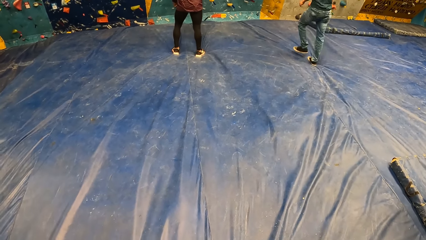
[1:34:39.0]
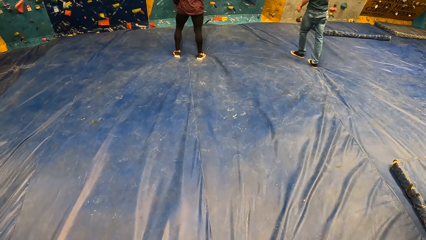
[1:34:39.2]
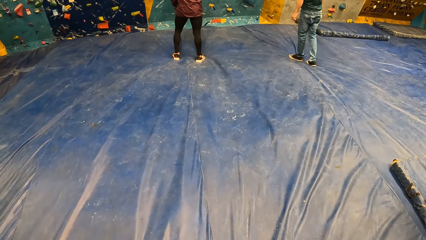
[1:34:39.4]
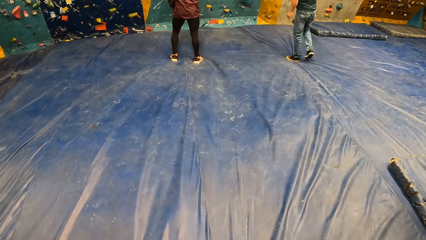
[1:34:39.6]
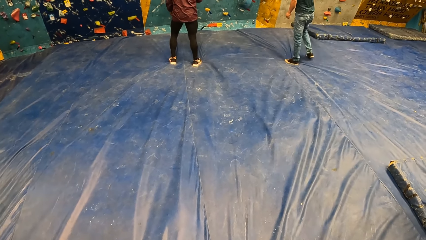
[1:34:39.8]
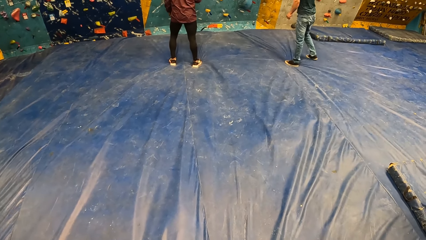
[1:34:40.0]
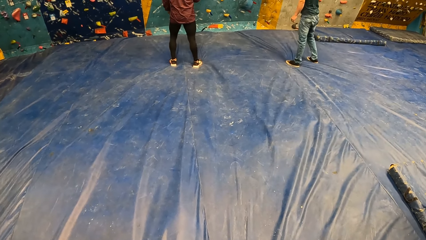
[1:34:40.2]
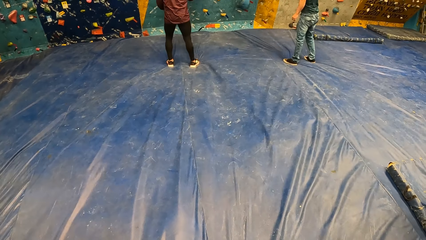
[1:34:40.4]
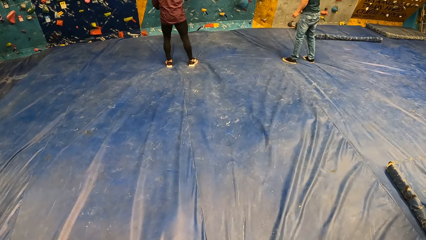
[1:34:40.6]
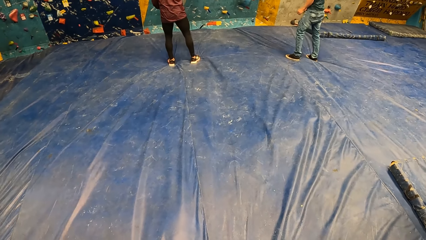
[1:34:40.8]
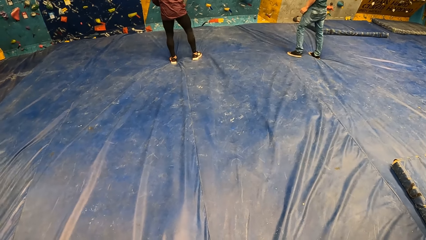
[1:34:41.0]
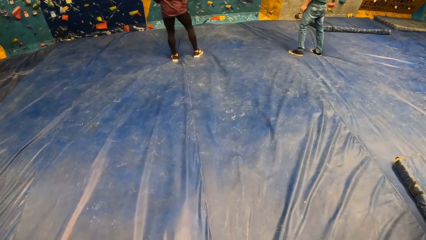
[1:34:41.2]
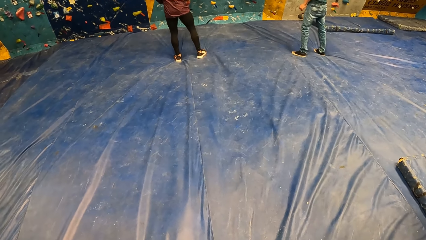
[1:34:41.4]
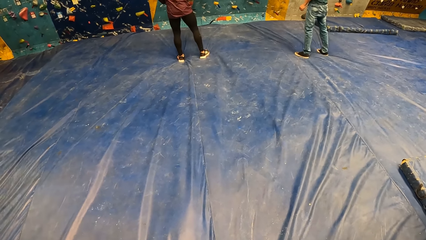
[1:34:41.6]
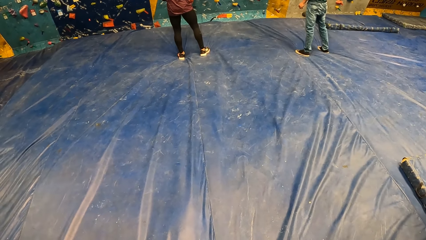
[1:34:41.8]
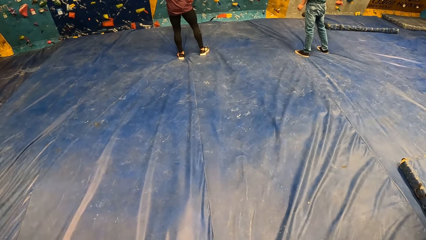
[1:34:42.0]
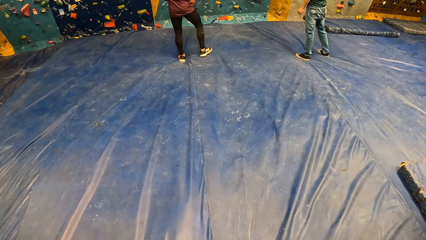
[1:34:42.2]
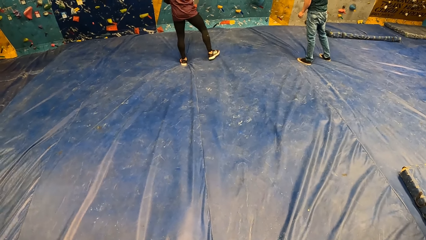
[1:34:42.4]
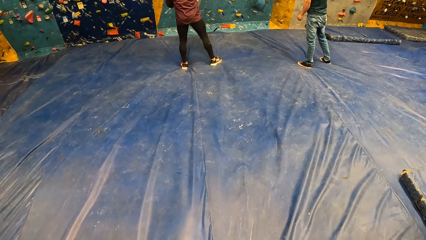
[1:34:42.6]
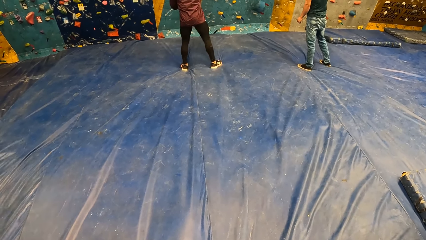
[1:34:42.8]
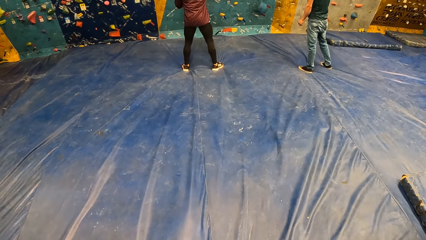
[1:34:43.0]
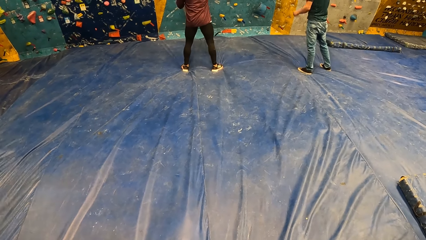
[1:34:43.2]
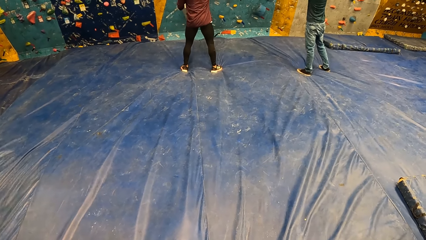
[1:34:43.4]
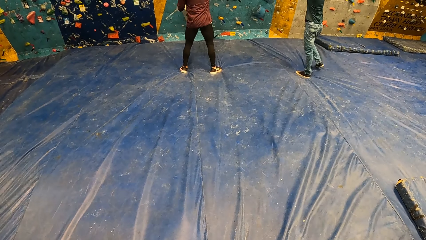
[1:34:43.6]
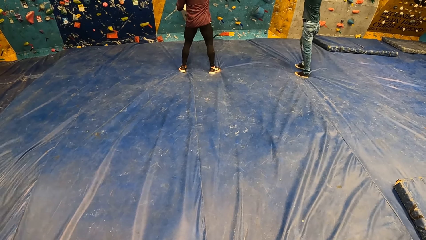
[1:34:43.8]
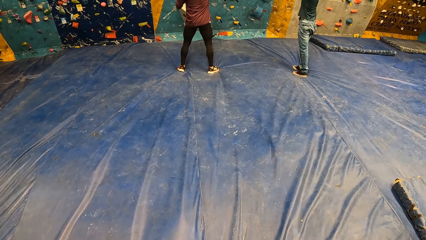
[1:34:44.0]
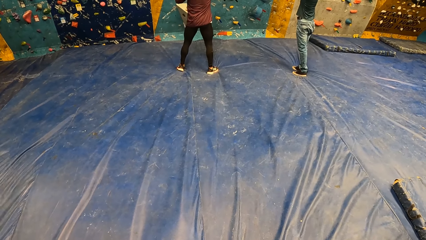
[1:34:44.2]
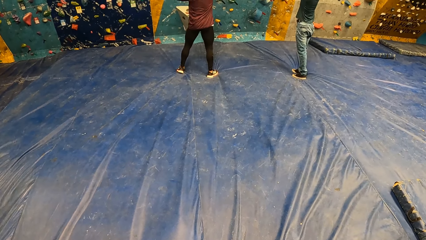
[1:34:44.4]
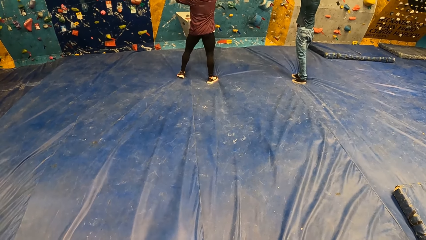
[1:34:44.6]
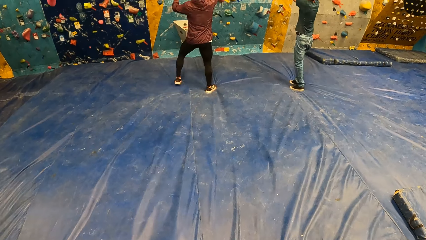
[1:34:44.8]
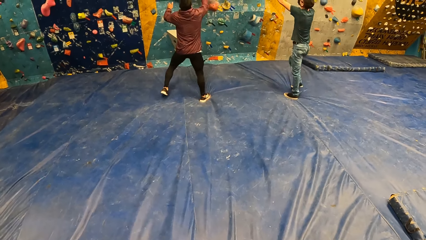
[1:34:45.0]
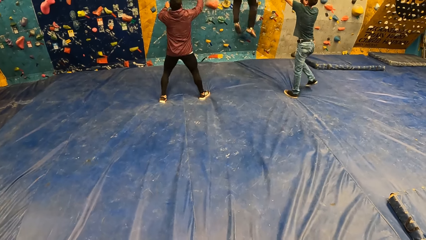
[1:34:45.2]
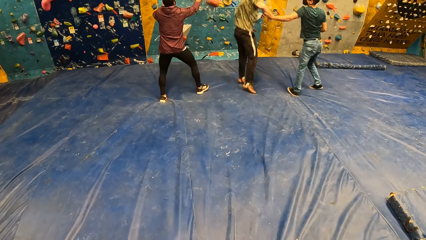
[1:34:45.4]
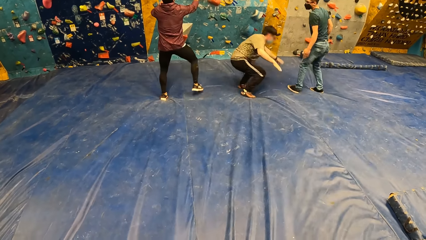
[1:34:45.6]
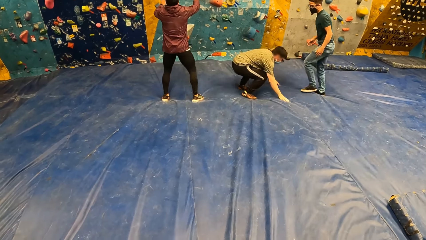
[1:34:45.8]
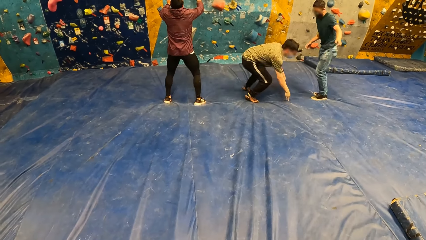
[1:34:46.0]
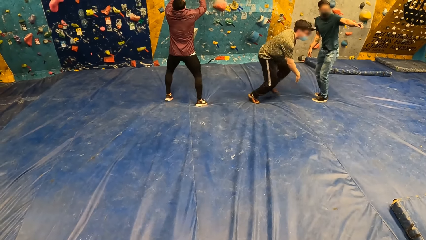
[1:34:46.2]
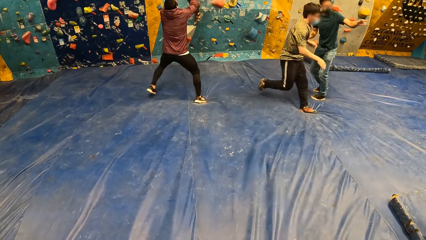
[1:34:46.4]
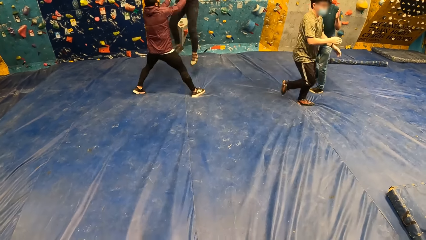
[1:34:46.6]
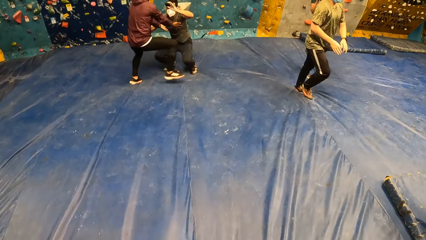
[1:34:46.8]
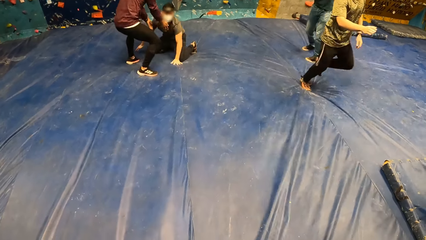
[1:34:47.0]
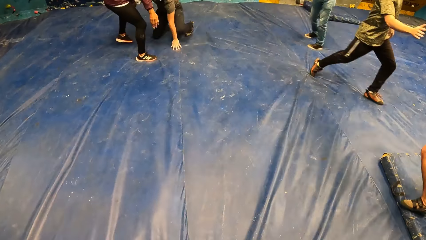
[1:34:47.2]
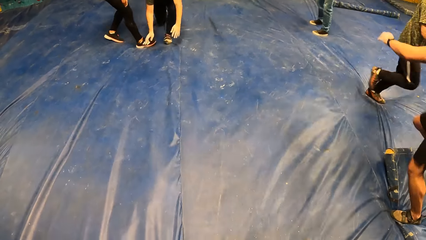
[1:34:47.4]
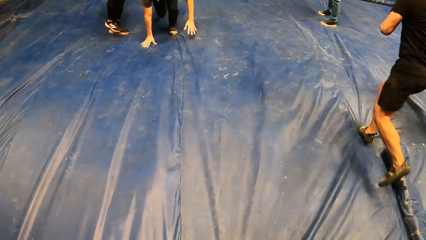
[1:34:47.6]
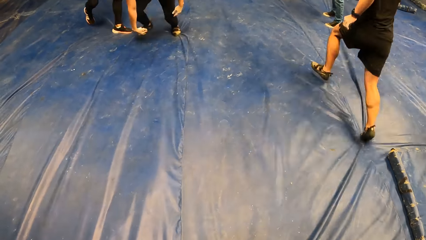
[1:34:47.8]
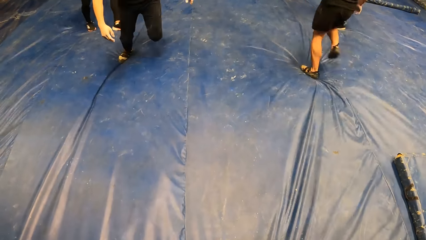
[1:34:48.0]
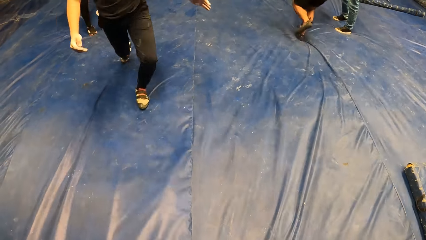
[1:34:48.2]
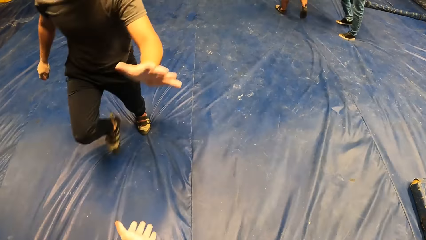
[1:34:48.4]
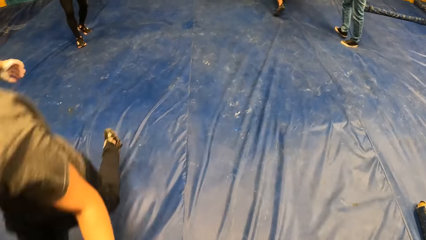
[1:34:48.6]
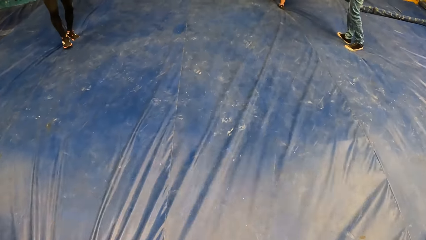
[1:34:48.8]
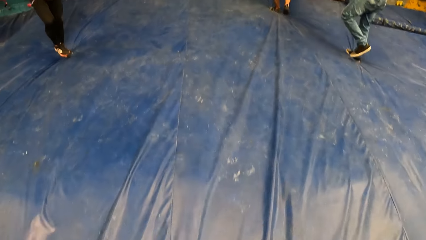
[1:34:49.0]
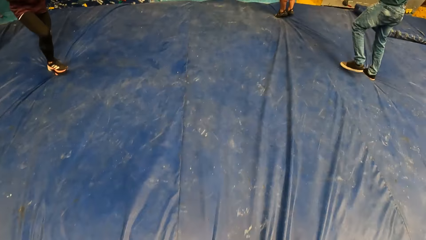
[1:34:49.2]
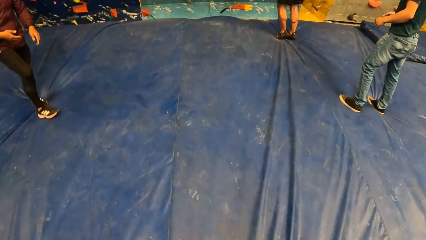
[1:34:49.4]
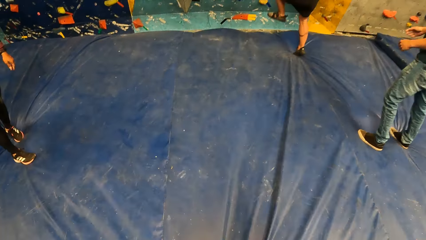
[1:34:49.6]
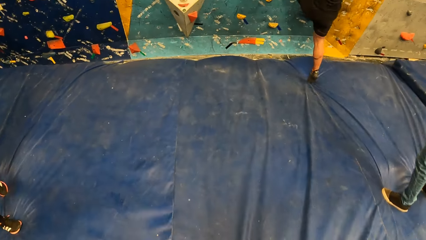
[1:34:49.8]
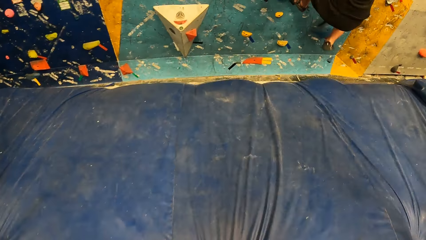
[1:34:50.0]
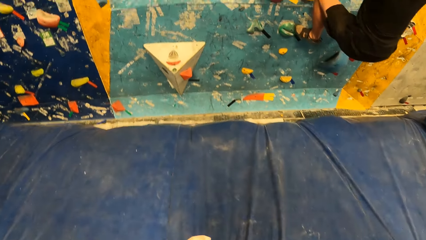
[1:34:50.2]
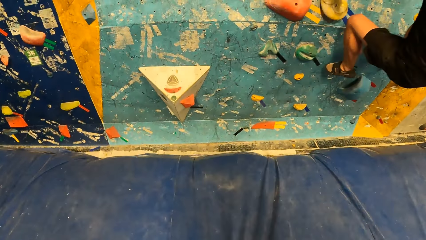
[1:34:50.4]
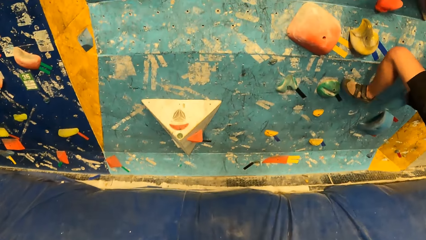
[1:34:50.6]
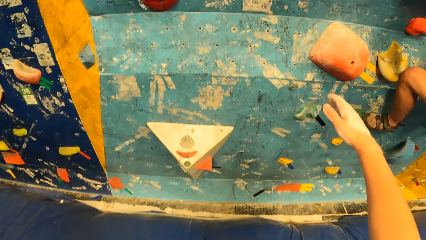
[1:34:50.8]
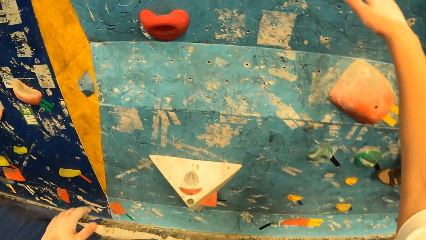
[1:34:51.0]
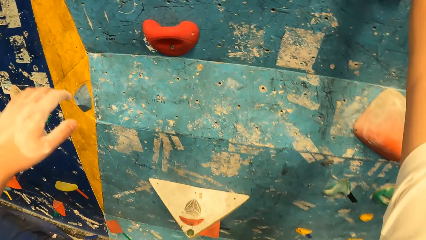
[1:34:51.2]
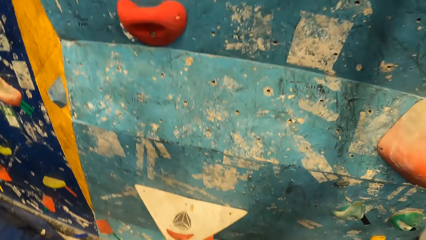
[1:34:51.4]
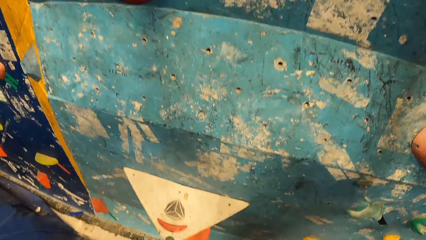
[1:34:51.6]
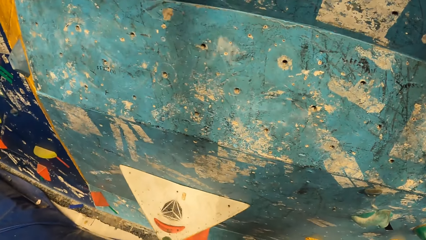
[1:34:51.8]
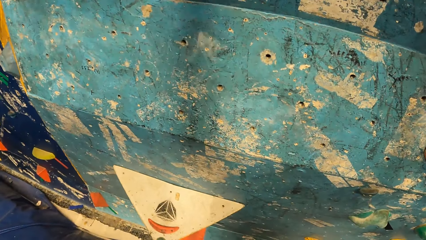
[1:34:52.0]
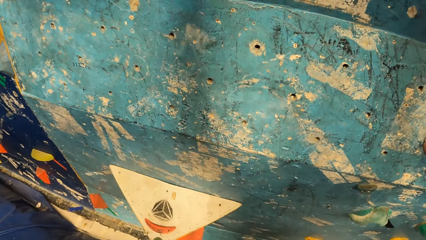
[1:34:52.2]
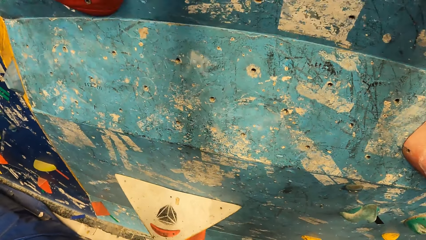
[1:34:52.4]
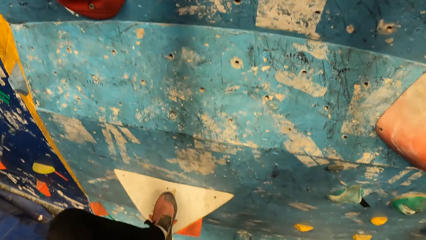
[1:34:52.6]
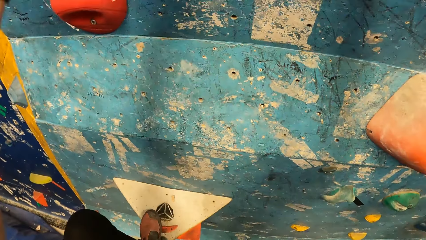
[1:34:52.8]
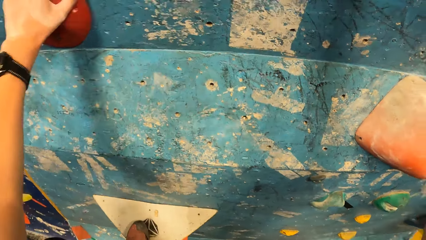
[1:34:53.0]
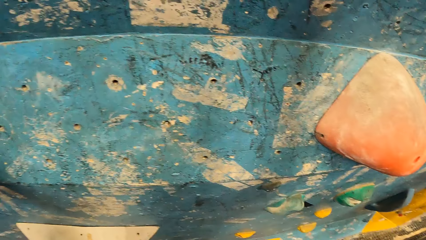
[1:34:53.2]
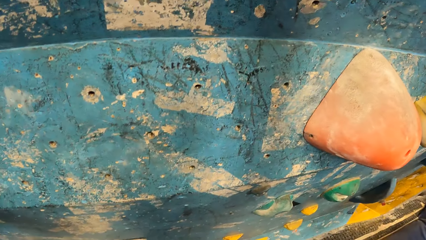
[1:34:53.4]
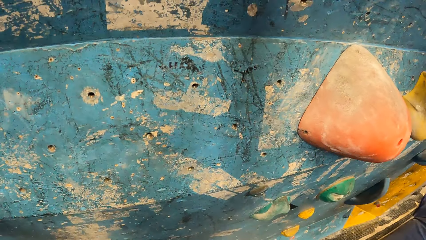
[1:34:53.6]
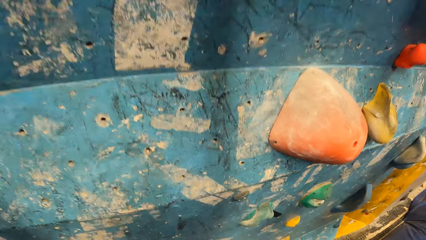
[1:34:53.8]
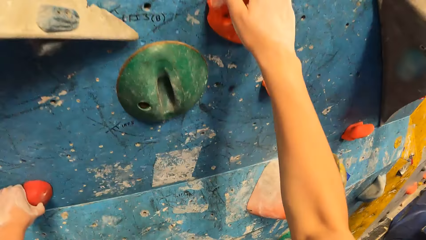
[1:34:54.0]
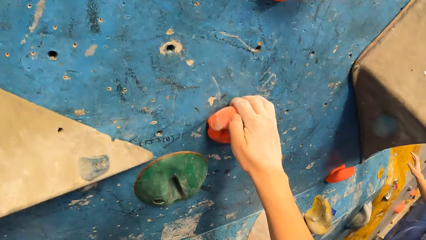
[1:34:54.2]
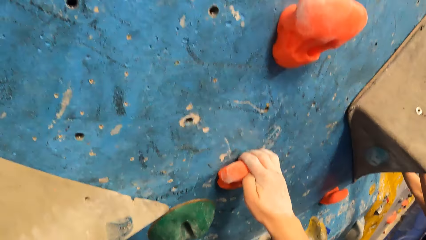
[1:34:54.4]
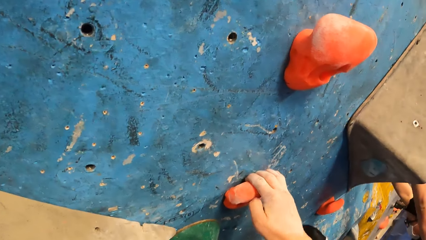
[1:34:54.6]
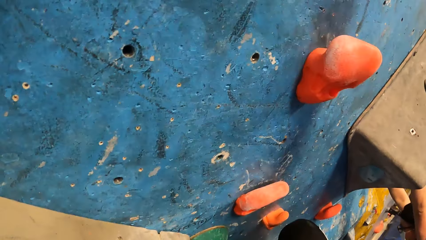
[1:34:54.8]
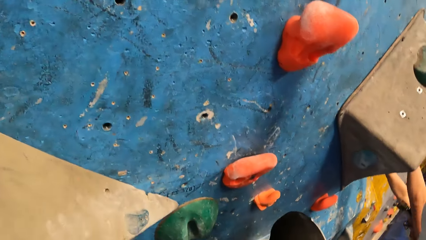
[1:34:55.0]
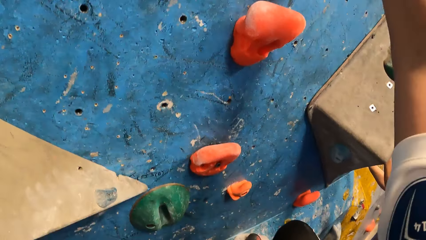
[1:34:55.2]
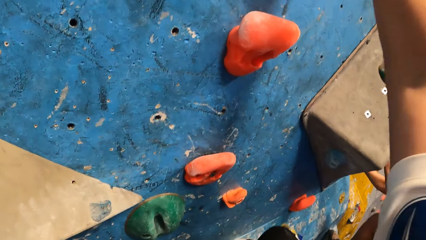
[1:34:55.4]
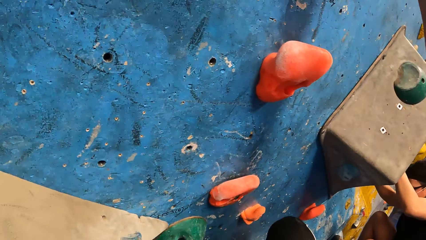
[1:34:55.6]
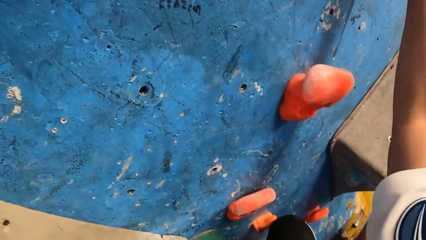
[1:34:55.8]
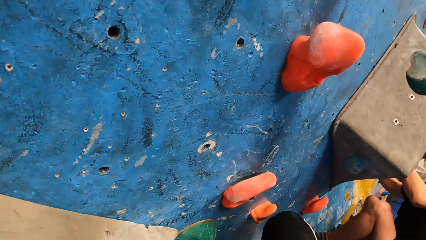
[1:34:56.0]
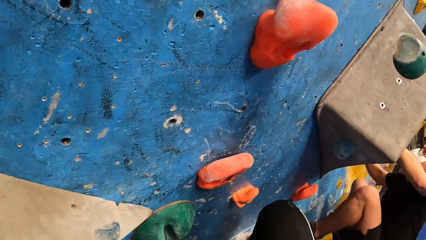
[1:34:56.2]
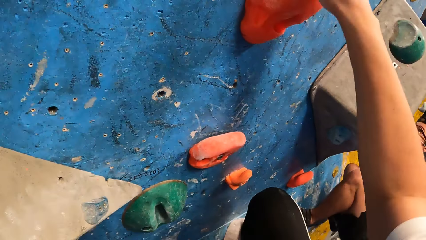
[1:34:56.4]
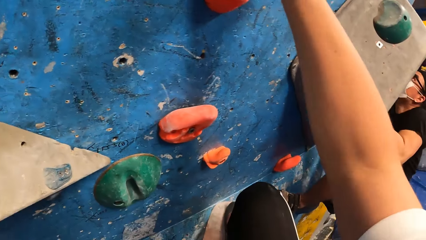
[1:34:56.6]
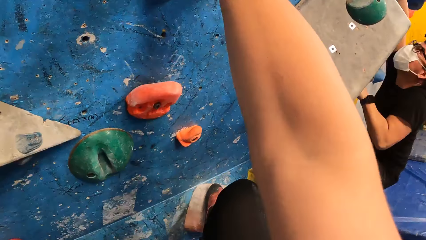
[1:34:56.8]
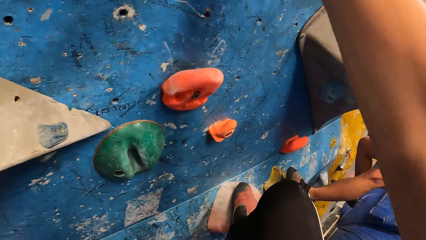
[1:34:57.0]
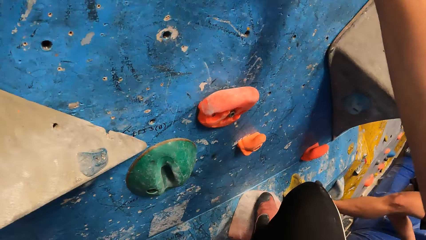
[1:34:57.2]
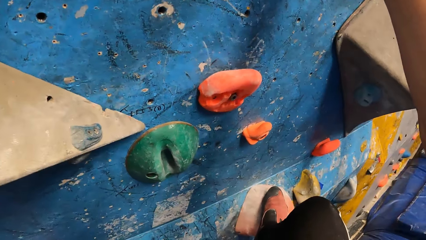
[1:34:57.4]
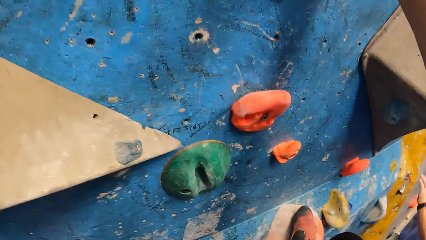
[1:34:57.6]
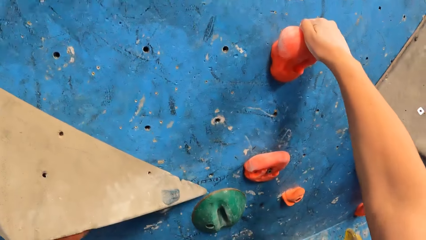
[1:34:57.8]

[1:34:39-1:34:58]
A man raises both hands. Another man jumps down. A third man points for the camera wearer and runs towards the camera wearer. A fourth man runs to the wall. The third man claps the camera wearer's hand. The camera wearer touches the third man on his left hand with her left hand. She runs to the wall. The fourth man climbs the wall. The camera wearer climbs the climbing stones on the wall.
